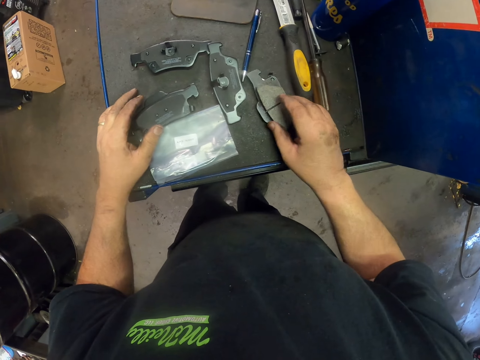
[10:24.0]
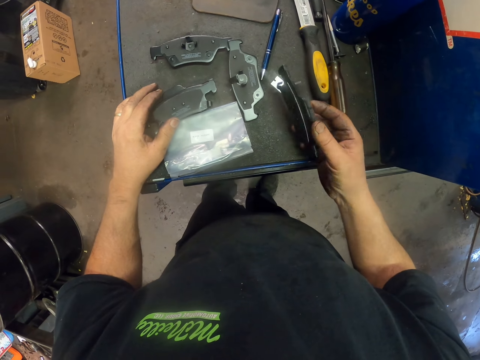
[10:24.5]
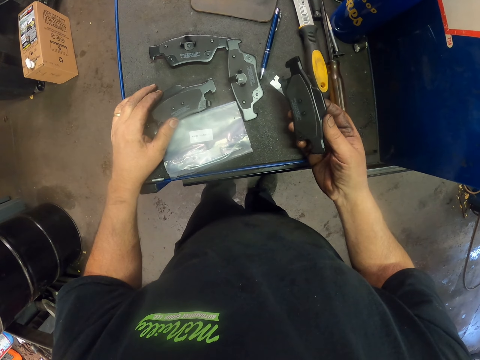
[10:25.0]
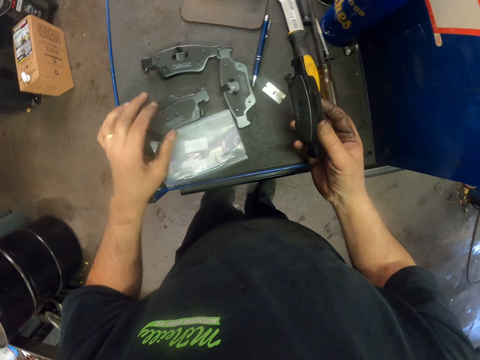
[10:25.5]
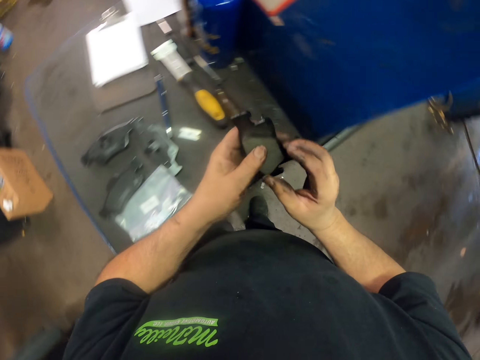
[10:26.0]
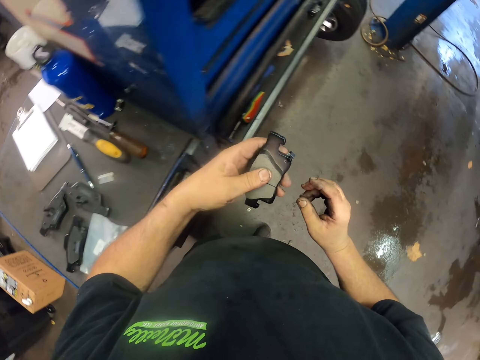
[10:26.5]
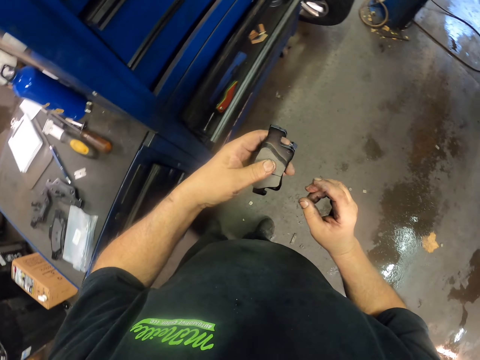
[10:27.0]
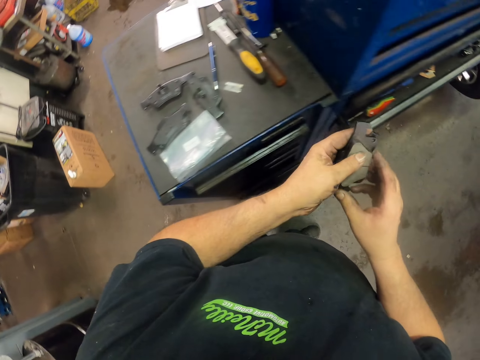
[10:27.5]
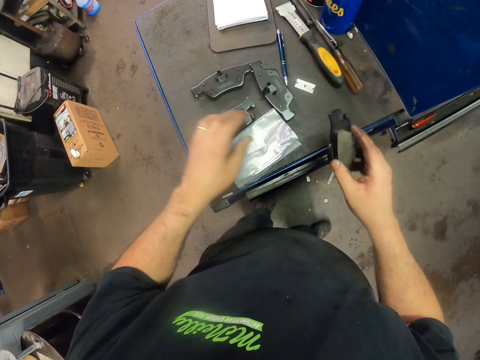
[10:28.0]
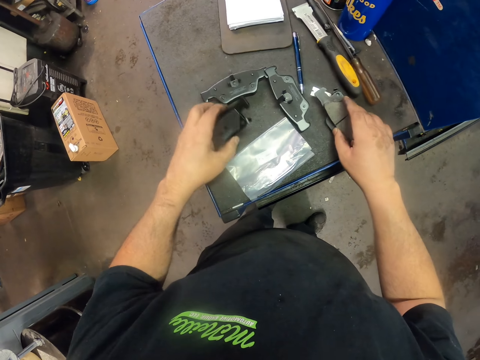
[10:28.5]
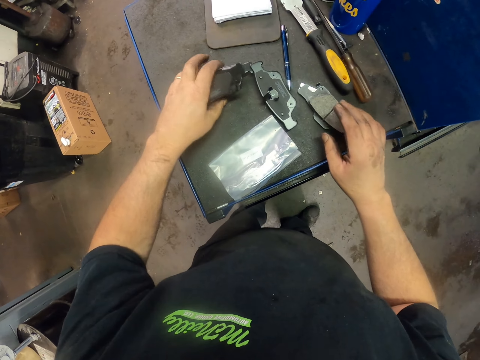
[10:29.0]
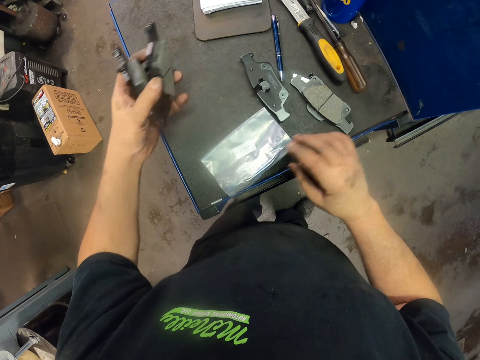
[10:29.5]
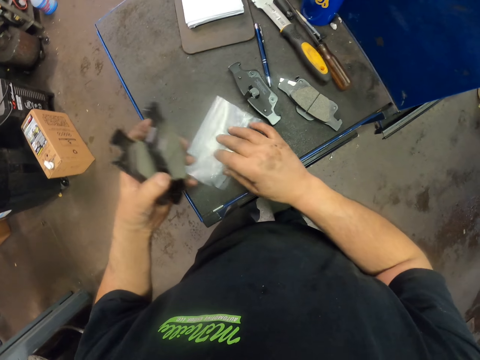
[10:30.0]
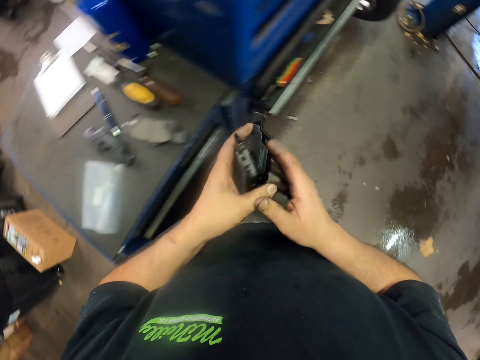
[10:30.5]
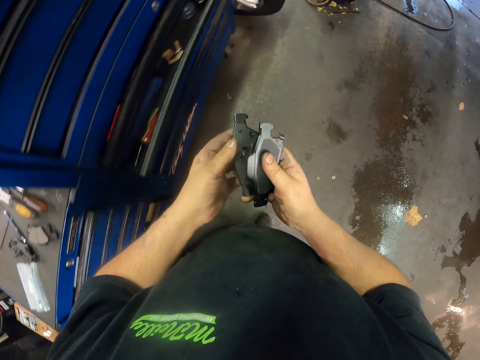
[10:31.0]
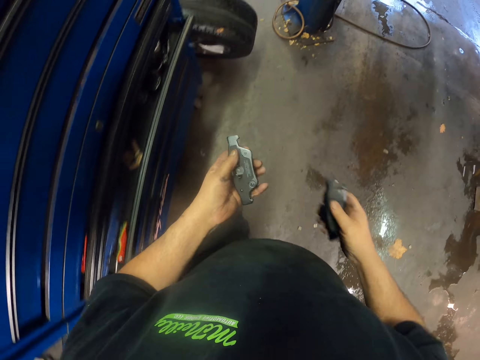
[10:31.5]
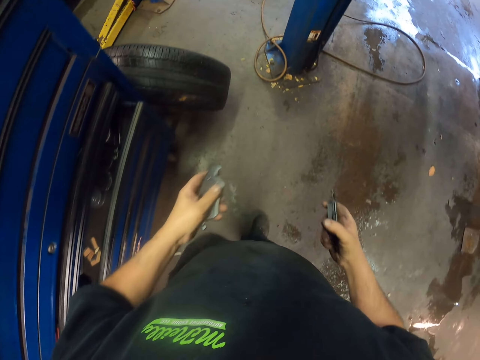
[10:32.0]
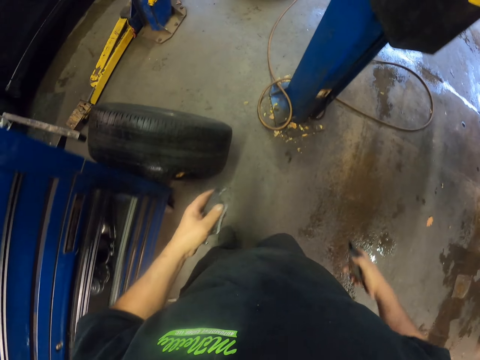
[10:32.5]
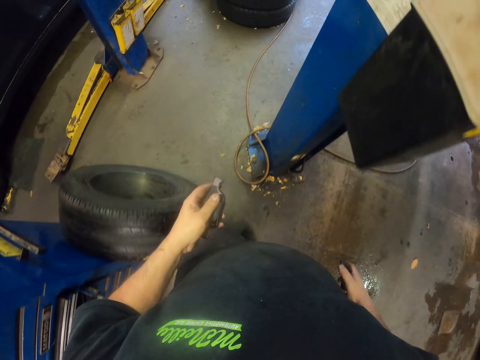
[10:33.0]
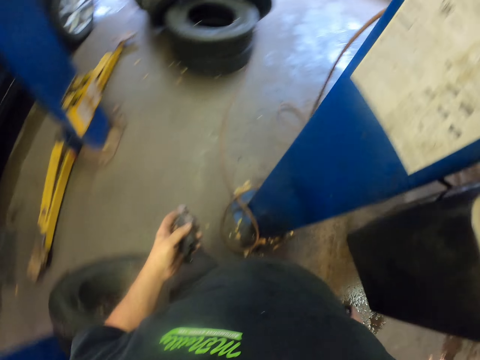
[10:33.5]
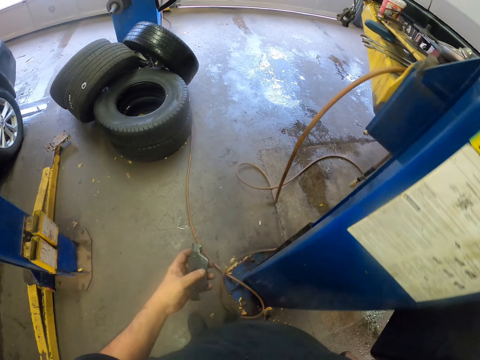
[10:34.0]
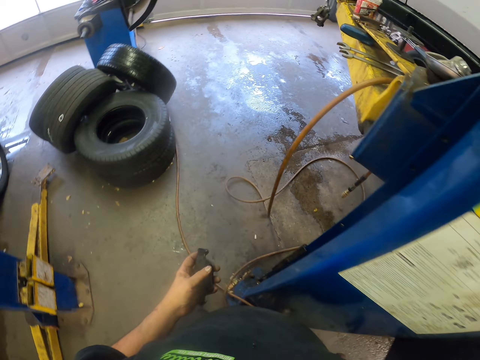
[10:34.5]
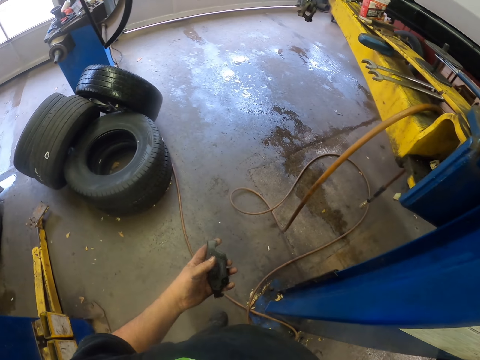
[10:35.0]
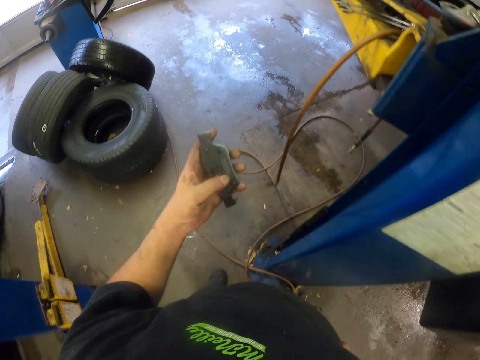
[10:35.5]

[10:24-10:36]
The camera wearer picks up the brake pad. They put the brake pad down. They pick up the brake pad. They pick up the brake pad again. They walk to the drawer.

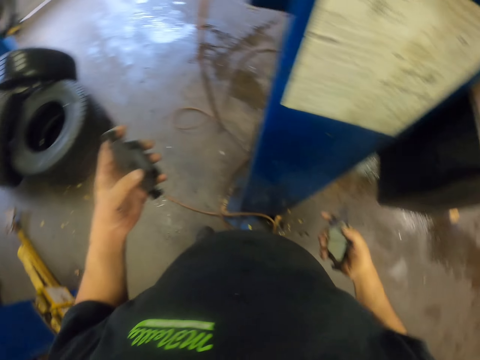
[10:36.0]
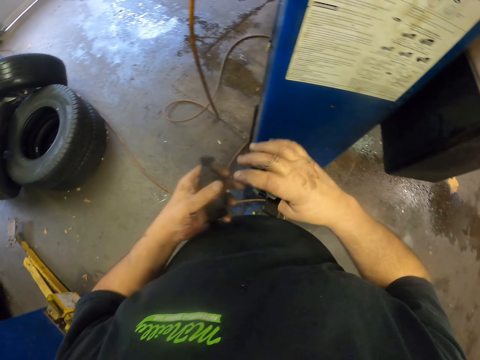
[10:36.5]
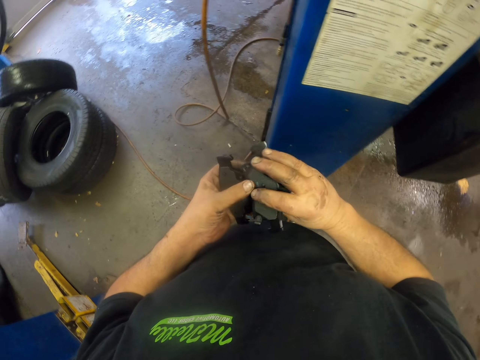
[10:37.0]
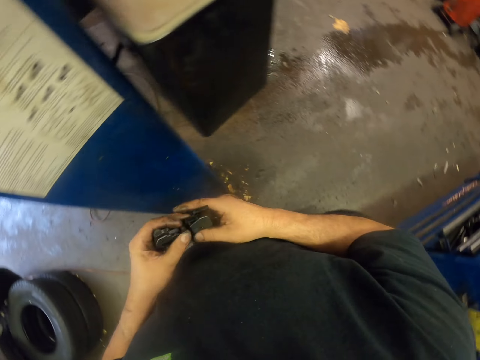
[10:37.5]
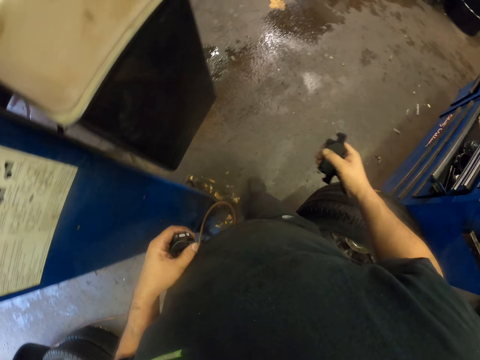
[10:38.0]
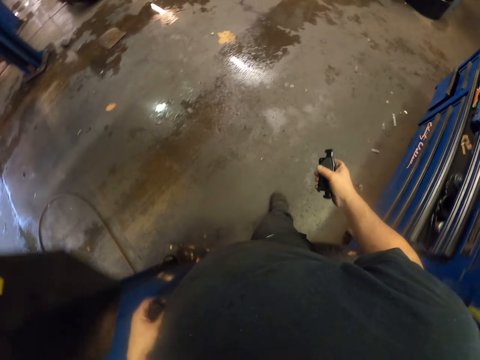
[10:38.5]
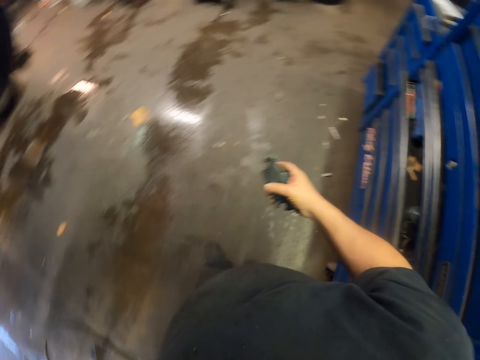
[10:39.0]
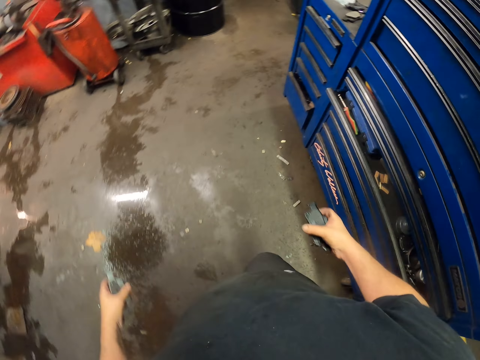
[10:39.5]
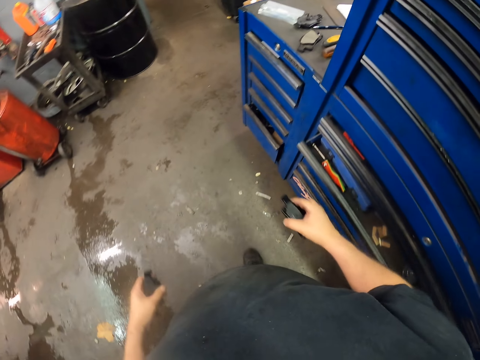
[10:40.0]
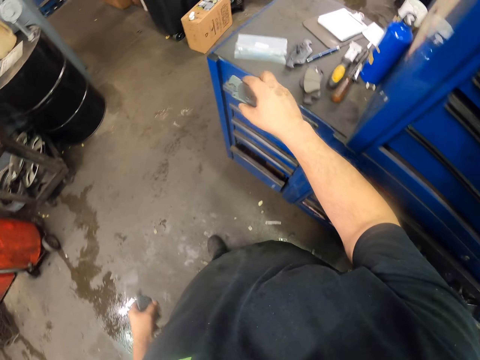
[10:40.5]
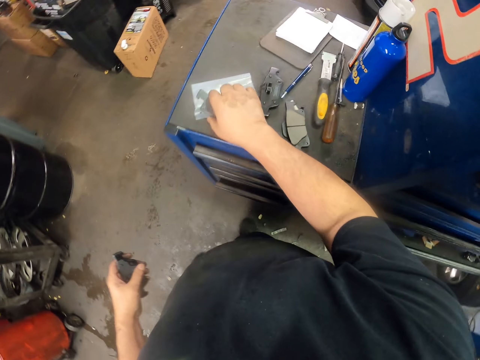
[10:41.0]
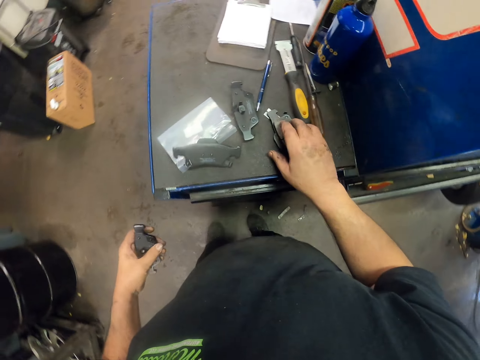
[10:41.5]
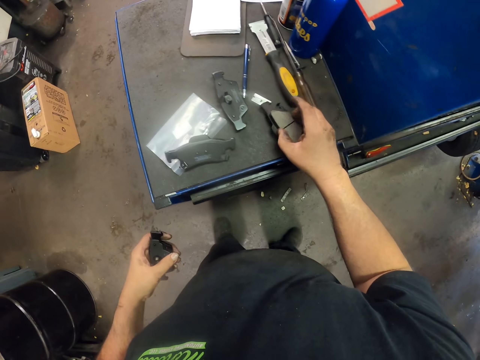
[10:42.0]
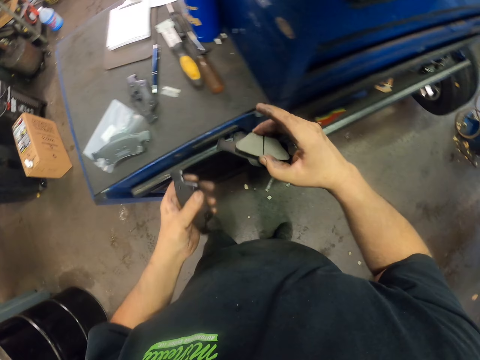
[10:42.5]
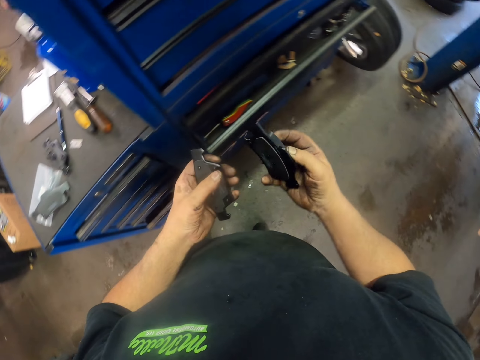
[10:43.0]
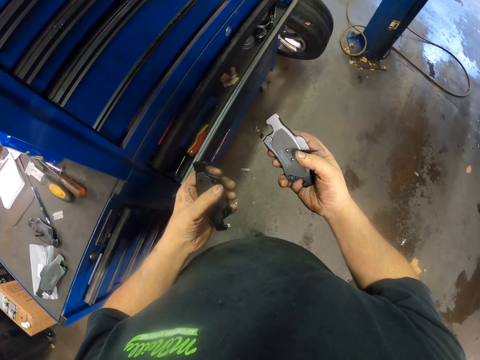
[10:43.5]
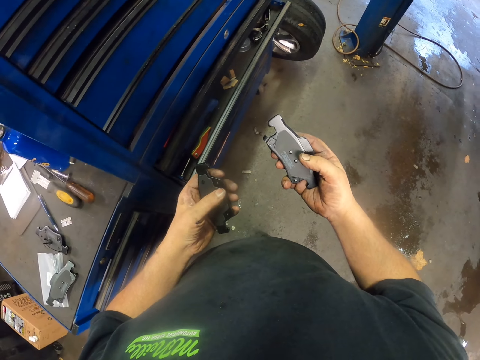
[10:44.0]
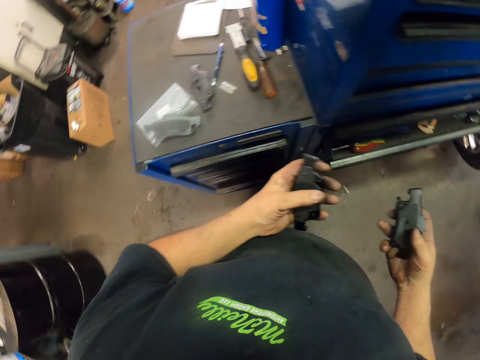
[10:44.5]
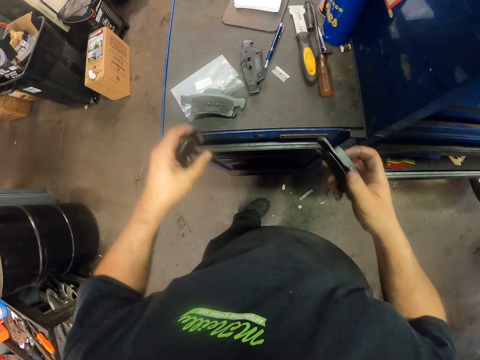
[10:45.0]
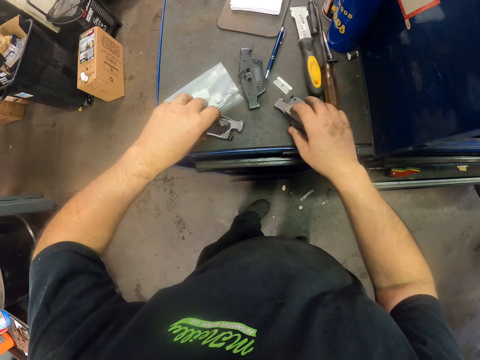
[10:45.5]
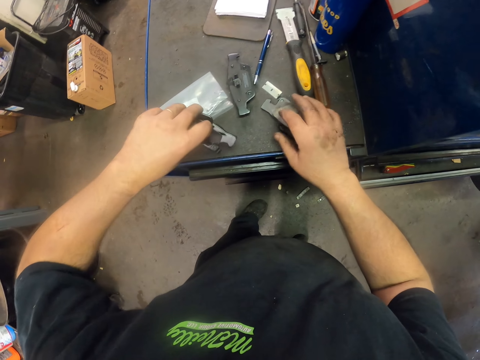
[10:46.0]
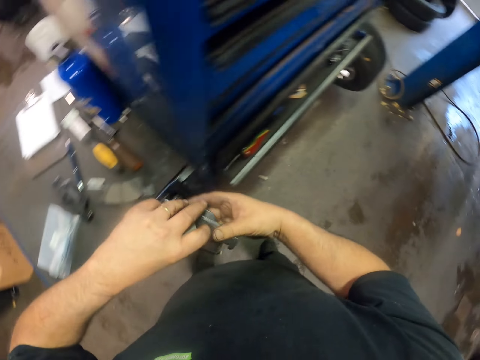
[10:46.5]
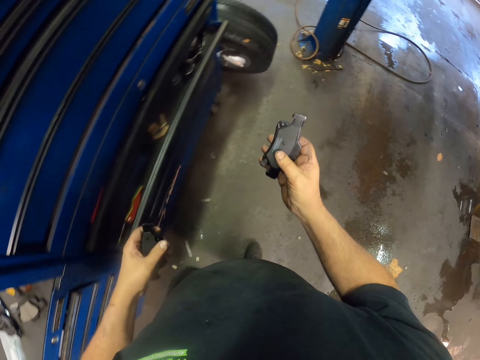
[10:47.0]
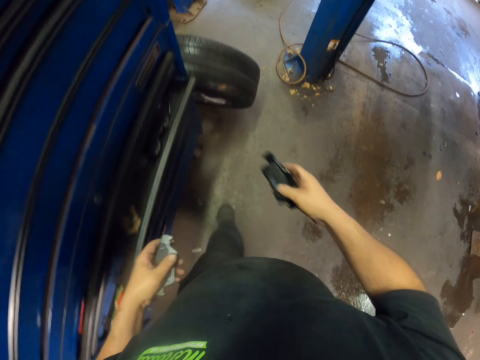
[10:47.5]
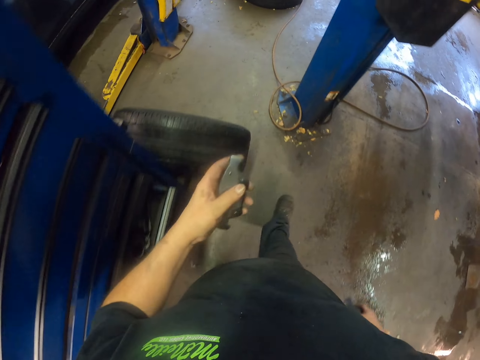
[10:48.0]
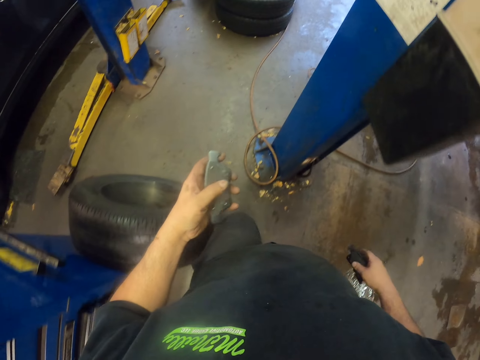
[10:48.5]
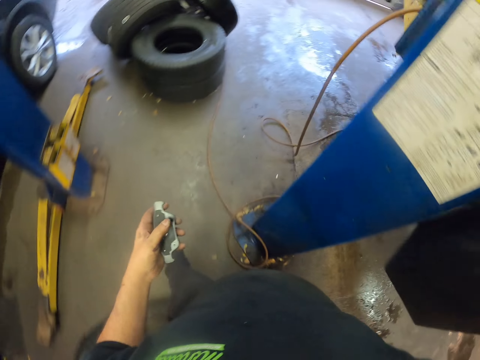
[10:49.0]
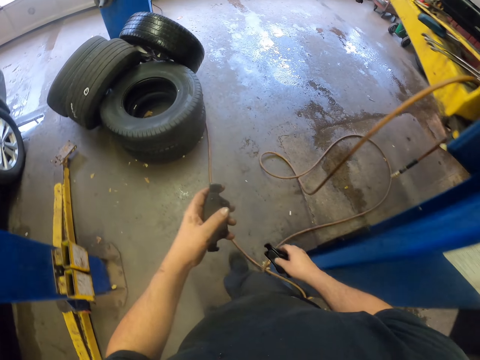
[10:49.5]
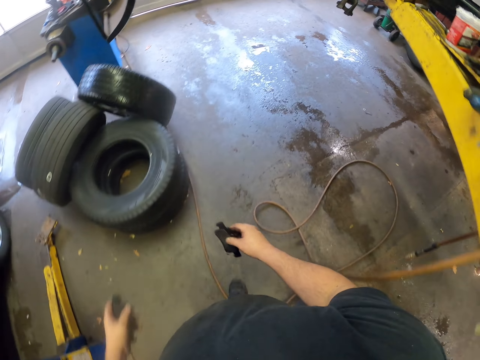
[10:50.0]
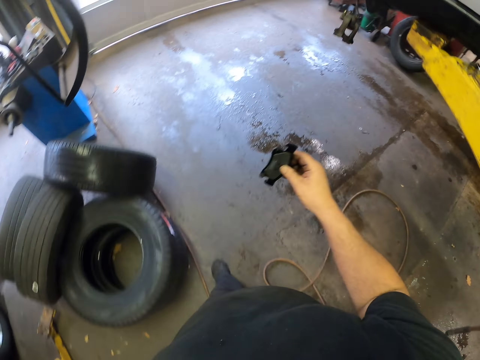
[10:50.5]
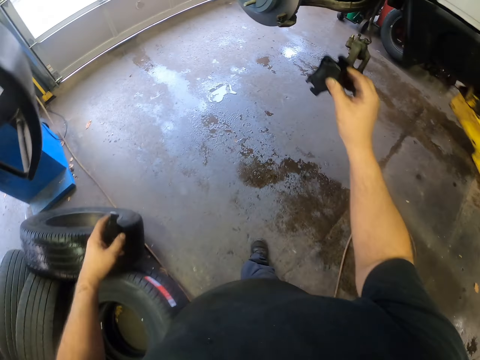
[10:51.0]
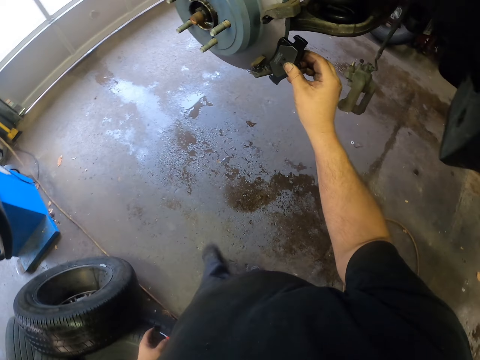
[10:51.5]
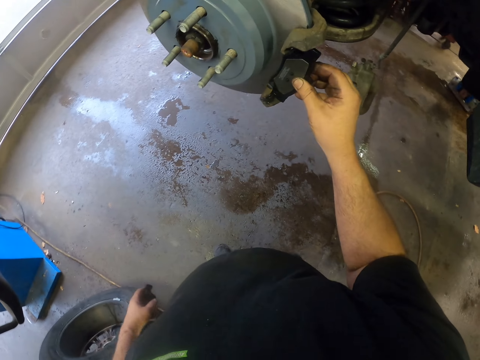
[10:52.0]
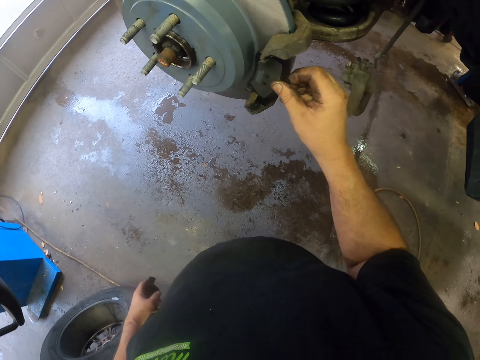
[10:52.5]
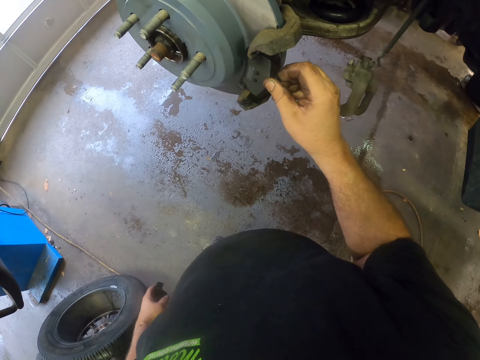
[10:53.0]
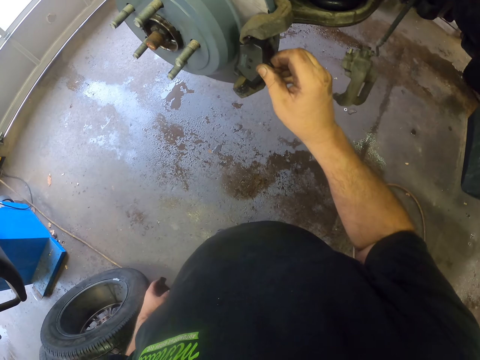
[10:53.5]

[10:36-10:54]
The camera wearer holds the brake pad on the hand. They put the brake pad on the table. They pick up the brake pad. They put the brake pad on the table. They pick up the brake pad and walk to the vehicle. They fix the brake pad on the wheel hub.
